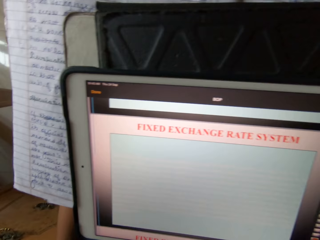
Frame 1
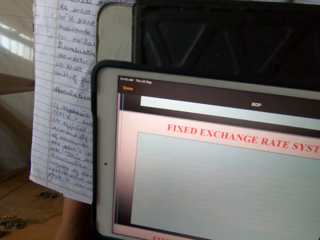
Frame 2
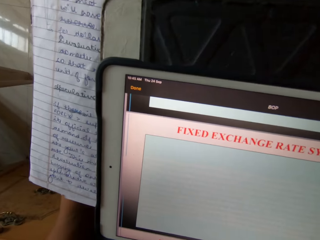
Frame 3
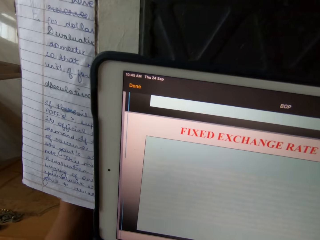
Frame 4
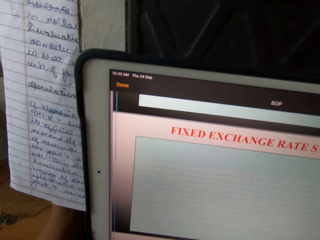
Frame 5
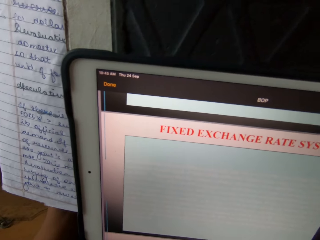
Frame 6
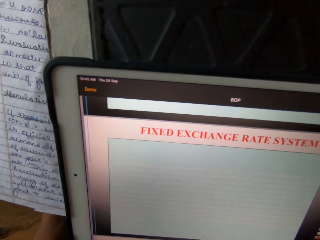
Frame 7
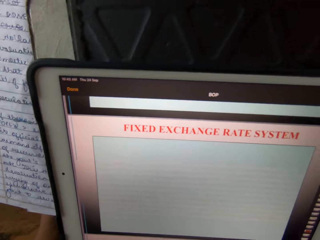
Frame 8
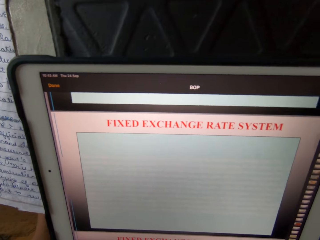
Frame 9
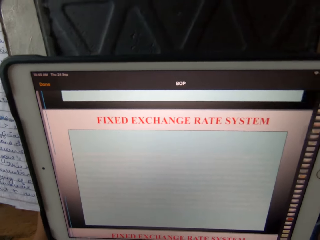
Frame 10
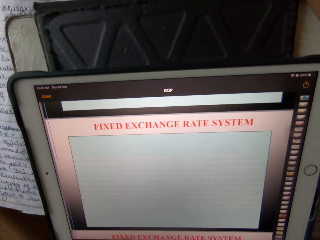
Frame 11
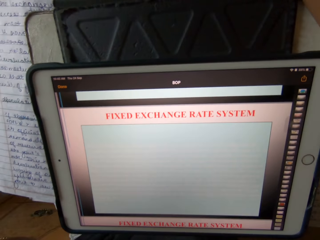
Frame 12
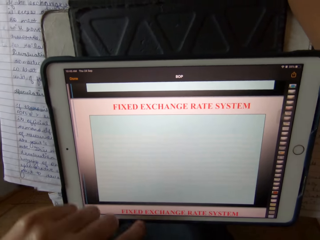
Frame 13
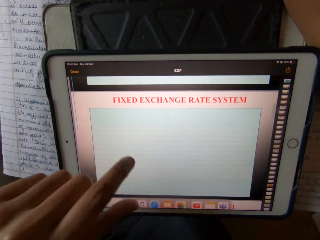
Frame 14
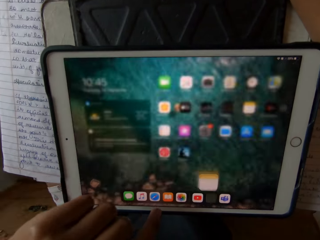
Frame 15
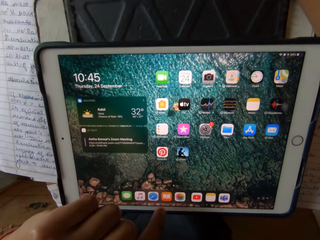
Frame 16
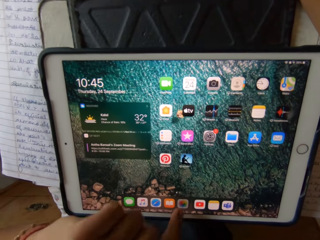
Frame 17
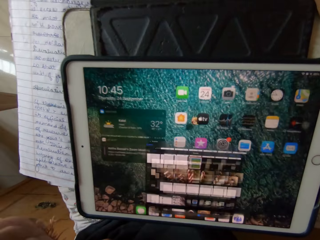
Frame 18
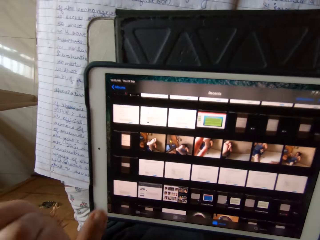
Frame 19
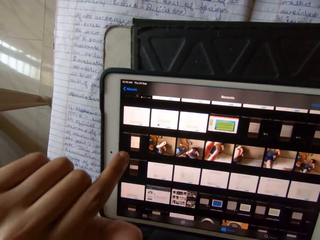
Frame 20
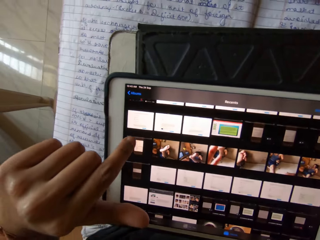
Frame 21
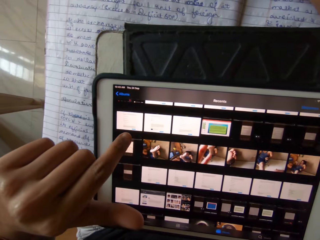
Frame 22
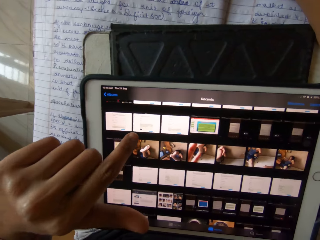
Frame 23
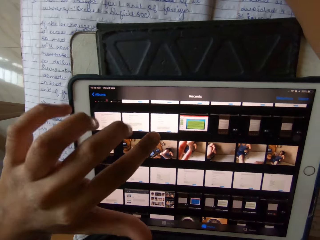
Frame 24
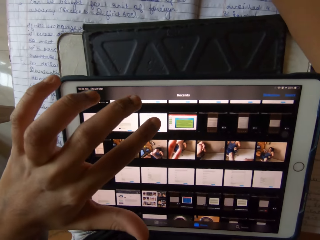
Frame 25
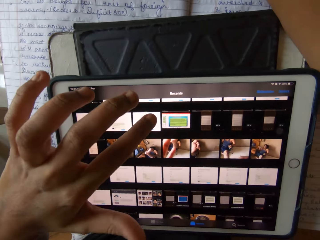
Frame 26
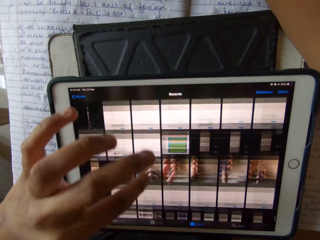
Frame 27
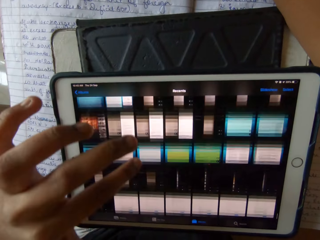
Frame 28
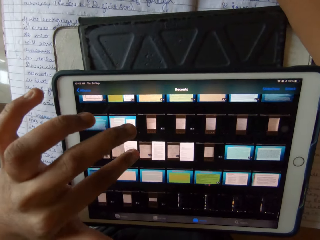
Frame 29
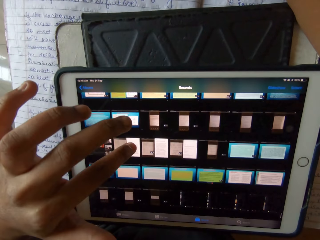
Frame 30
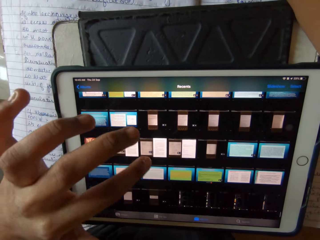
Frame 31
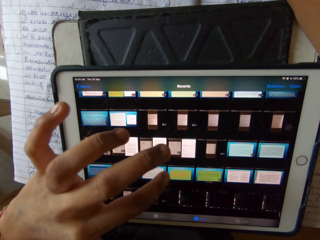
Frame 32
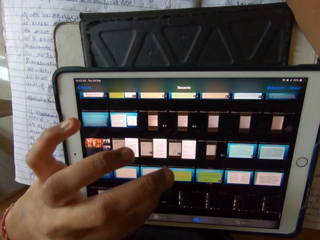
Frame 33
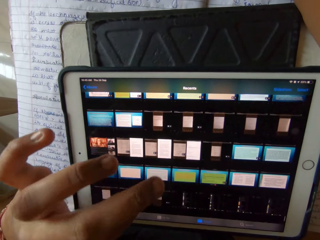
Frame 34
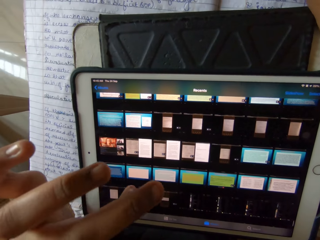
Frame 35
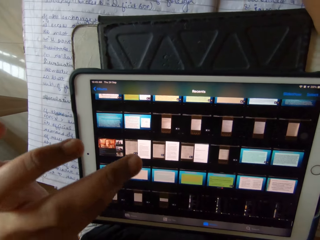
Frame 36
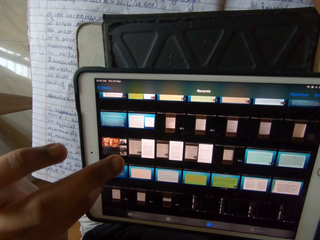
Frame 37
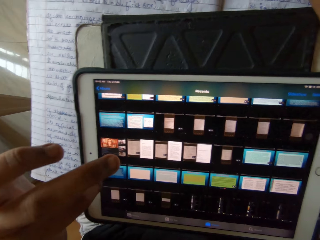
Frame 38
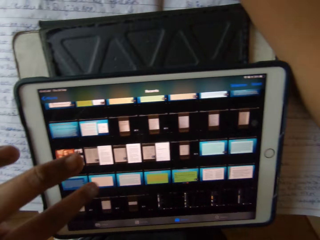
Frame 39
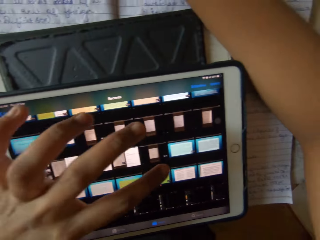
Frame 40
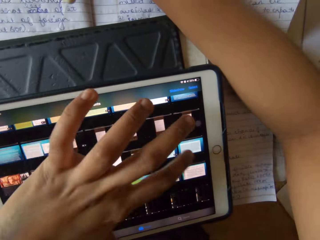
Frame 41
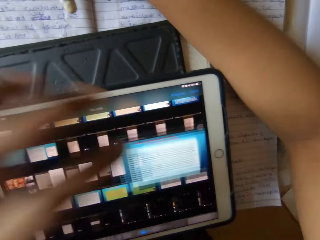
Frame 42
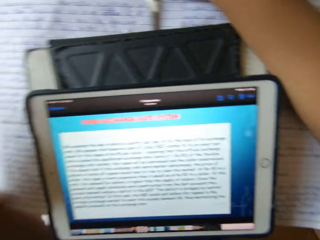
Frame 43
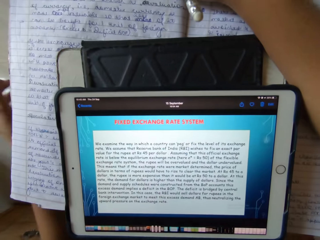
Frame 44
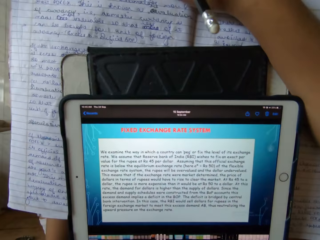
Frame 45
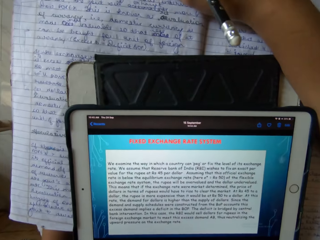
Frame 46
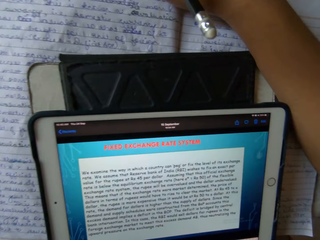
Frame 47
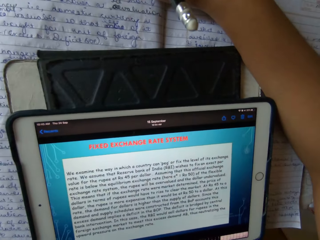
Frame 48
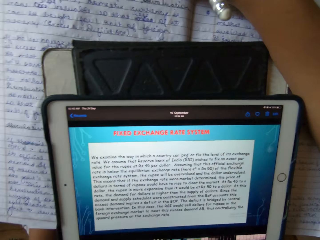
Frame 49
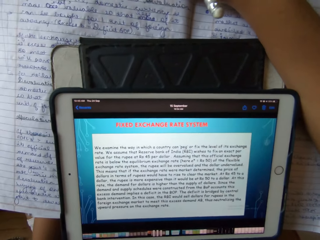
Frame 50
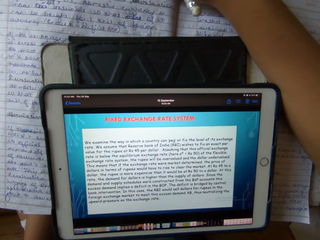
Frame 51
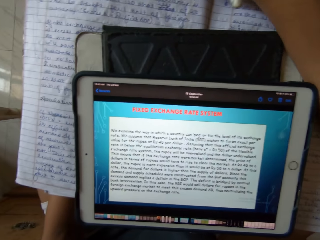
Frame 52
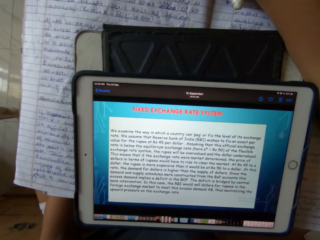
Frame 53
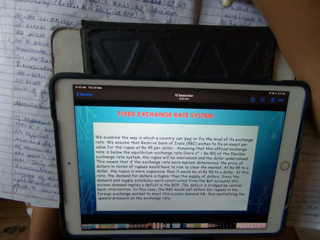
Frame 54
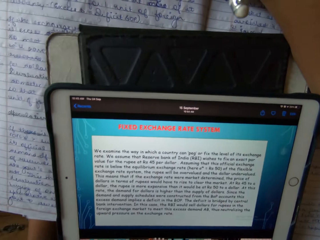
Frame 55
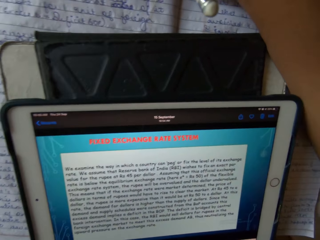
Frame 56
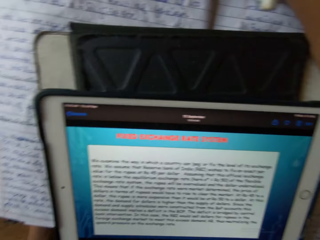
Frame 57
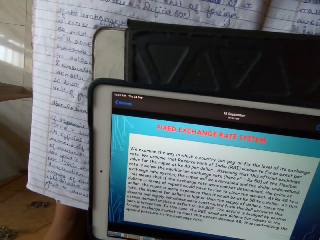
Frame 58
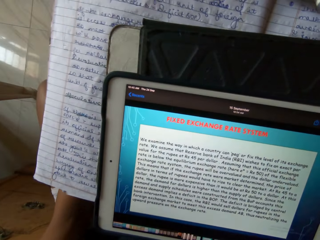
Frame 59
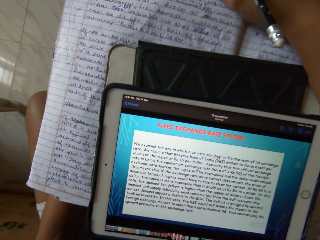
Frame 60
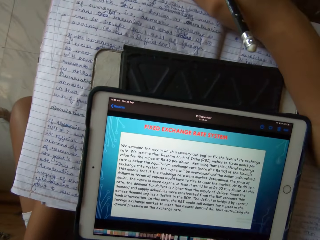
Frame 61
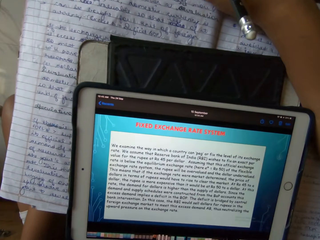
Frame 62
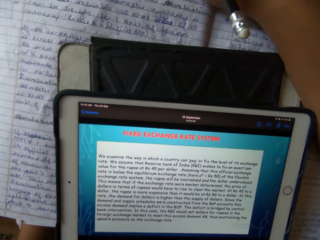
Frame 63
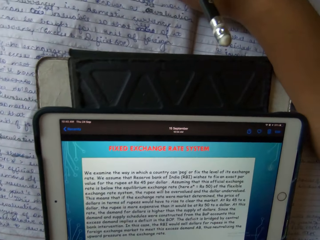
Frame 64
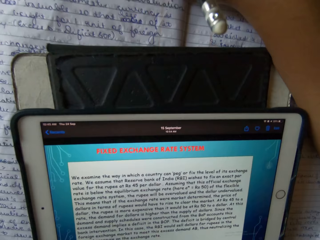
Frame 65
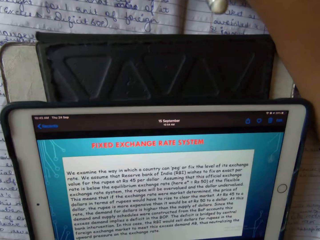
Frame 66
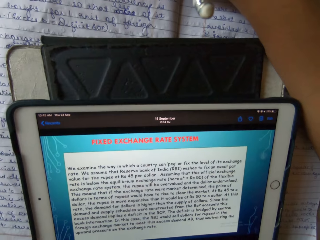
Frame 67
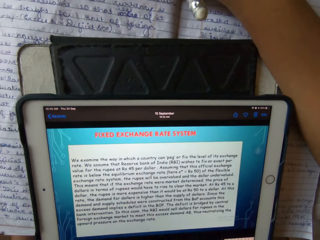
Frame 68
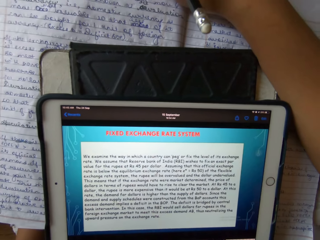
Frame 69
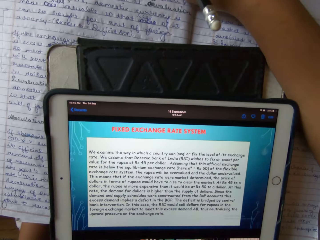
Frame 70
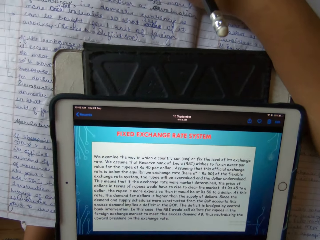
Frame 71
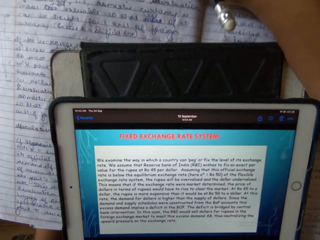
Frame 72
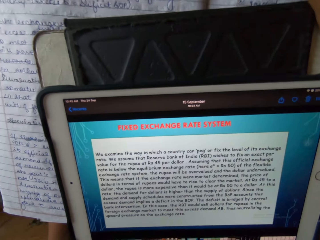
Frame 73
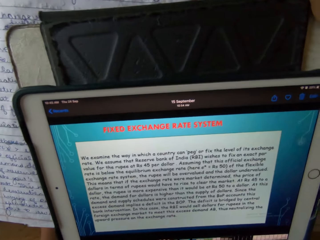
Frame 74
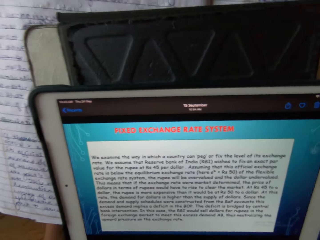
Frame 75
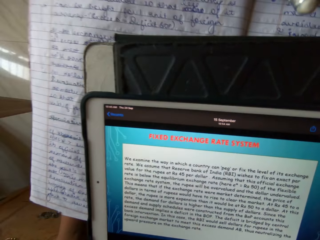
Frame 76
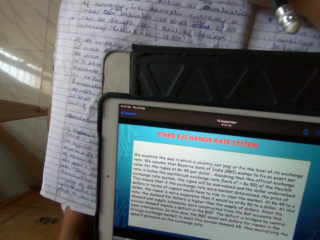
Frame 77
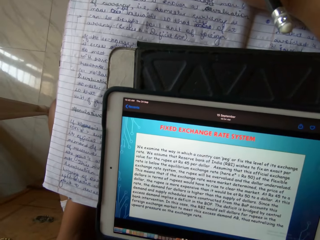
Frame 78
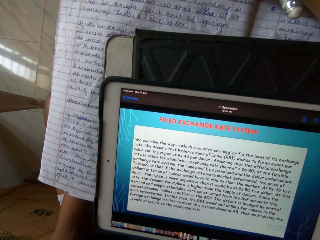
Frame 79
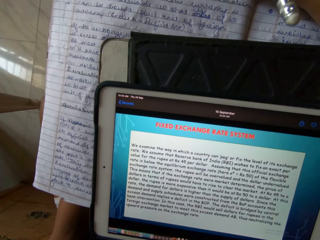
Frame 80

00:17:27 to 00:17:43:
The camera wearer touches the tablet. They use the tablet to read.

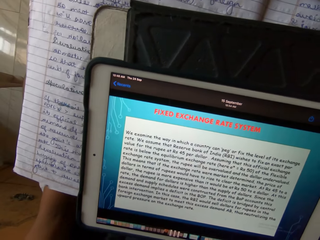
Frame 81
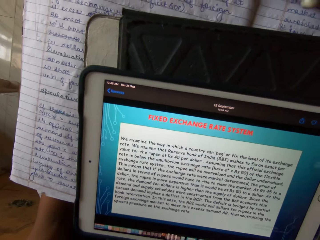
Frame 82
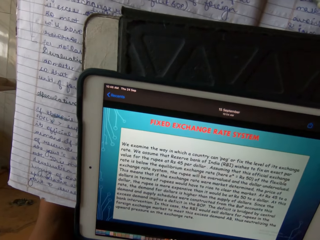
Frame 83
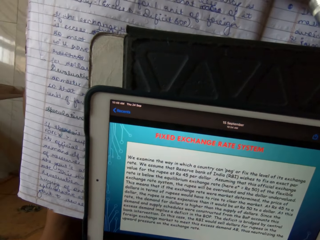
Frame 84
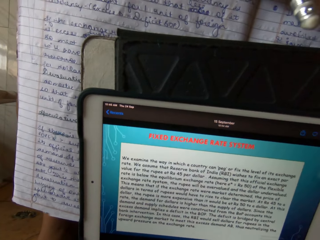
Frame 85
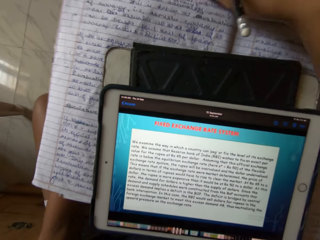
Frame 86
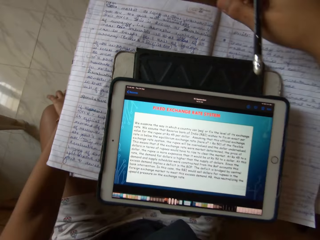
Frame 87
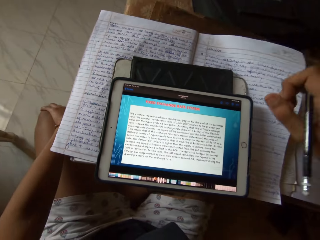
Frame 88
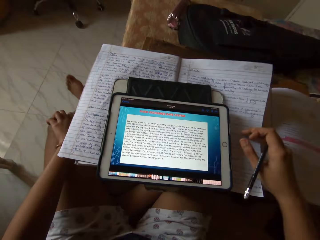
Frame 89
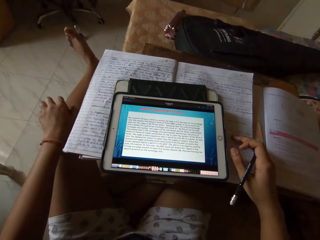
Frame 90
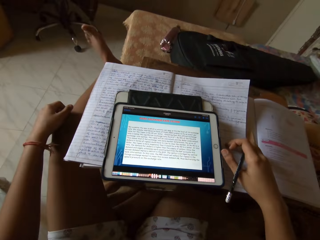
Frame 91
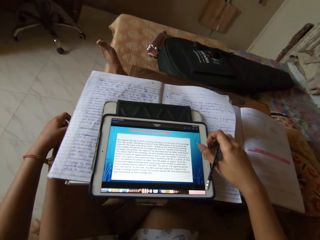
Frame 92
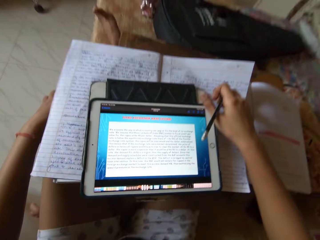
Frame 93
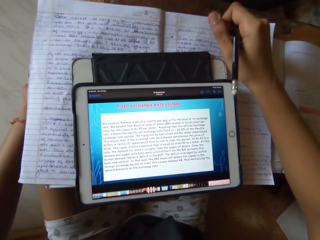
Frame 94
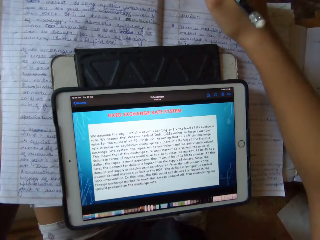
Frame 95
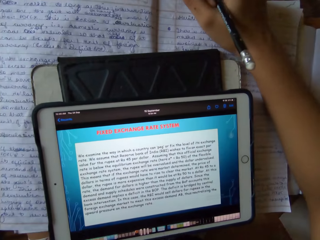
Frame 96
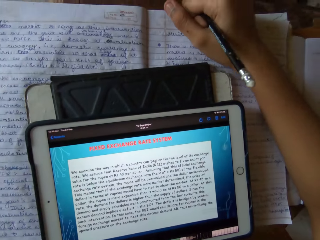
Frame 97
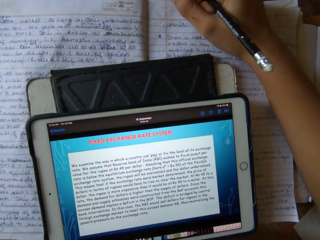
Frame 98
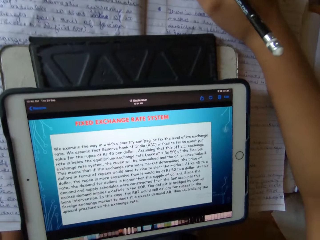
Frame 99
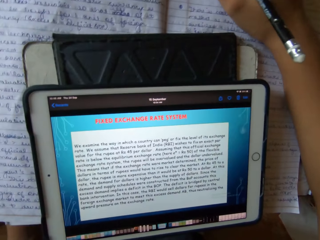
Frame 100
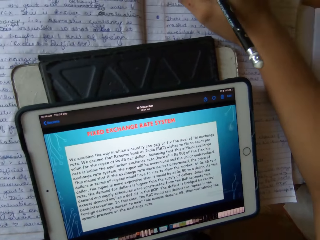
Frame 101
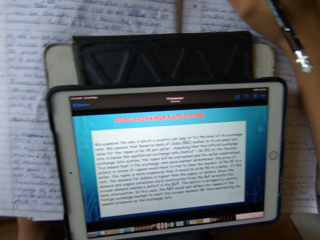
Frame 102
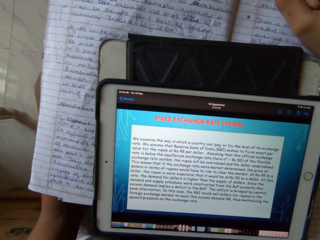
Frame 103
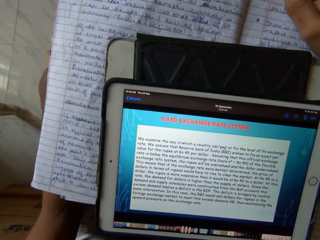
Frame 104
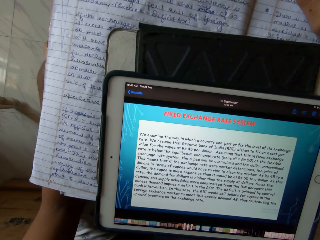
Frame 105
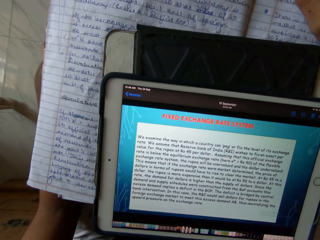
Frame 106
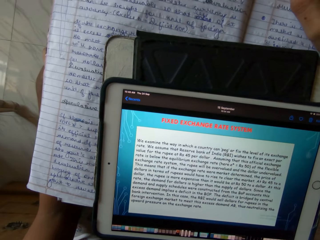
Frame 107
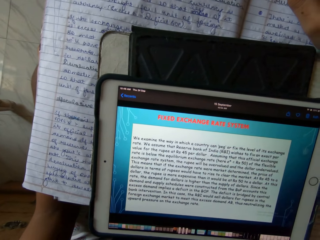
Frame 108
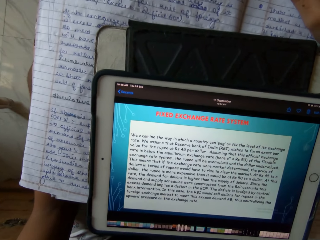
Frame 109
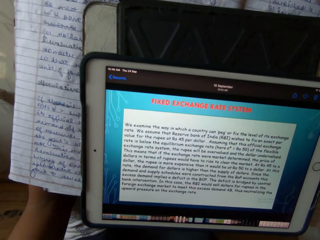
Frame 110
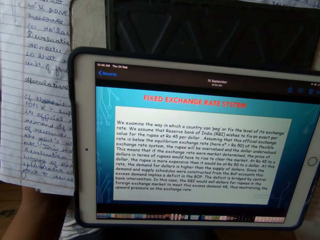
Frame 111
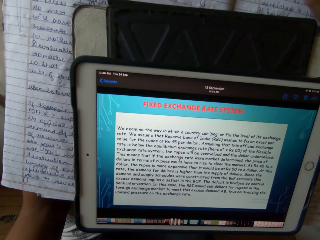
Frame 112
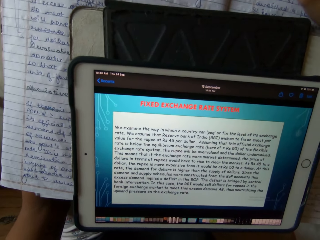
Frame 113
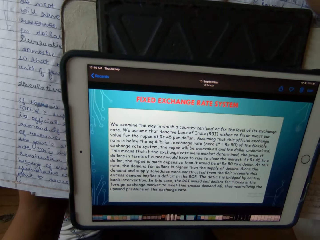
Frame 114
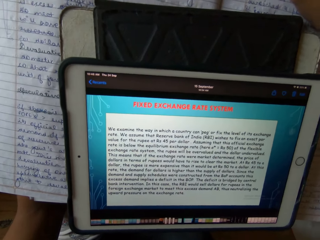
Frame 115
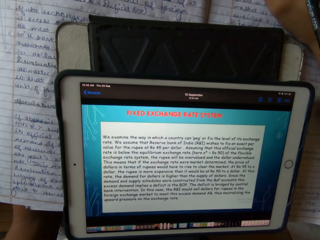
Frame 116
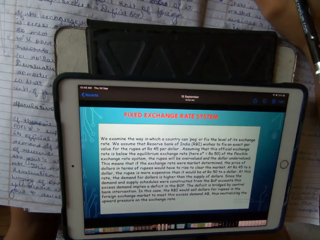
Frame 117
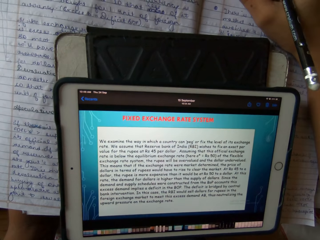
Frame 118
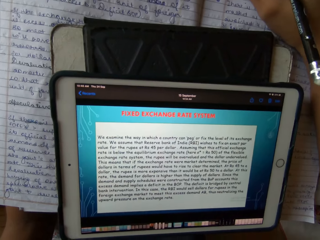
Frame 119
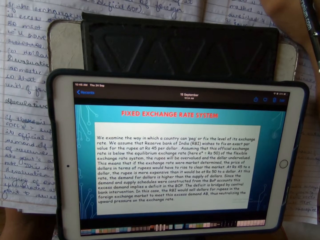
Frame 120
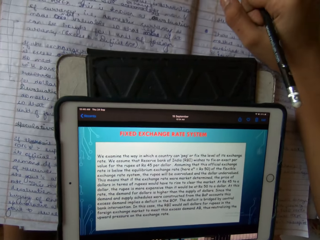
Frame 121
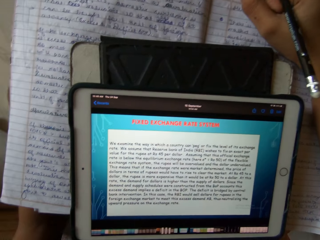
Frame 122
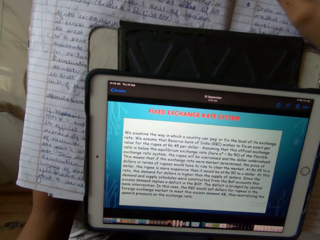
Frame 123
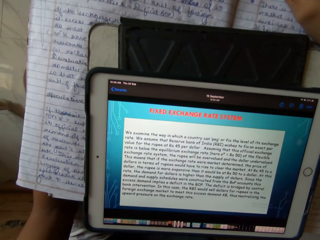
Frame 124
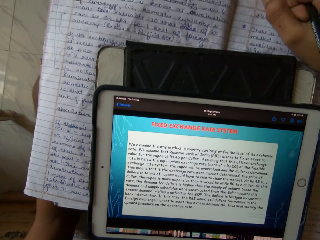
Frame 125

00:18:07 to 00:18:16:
The camera wearer stretches the left leg. They rest the right arm on the study table.
